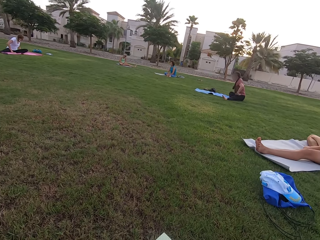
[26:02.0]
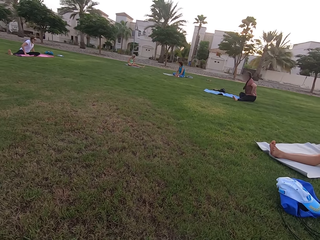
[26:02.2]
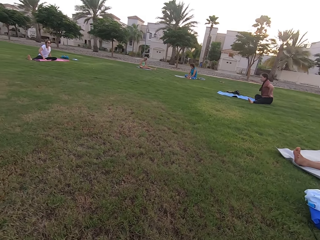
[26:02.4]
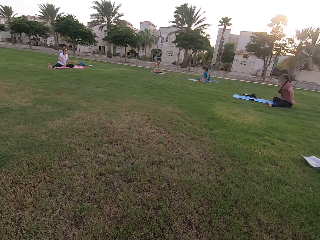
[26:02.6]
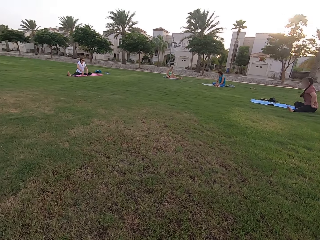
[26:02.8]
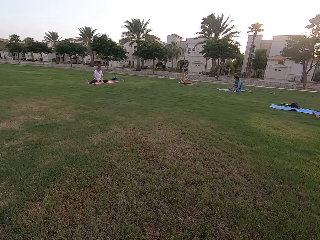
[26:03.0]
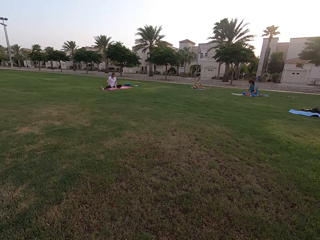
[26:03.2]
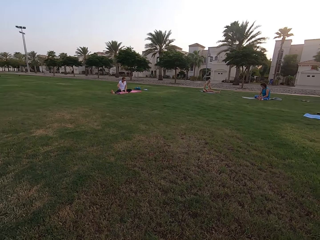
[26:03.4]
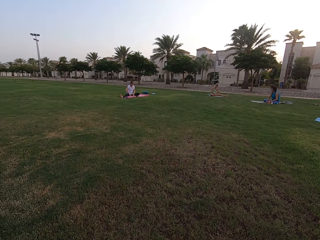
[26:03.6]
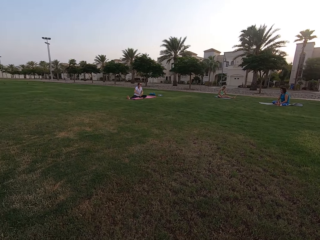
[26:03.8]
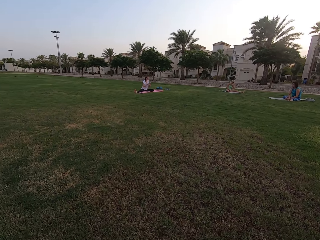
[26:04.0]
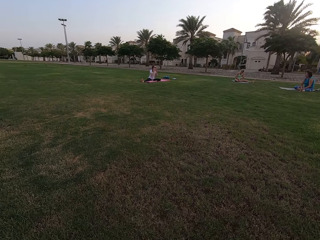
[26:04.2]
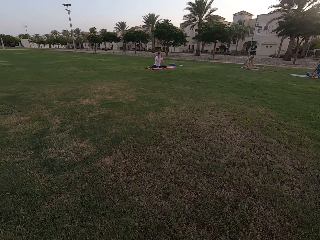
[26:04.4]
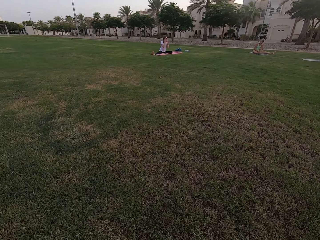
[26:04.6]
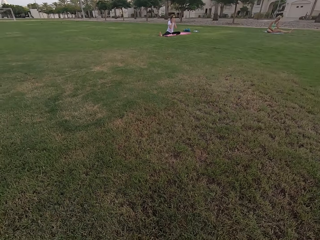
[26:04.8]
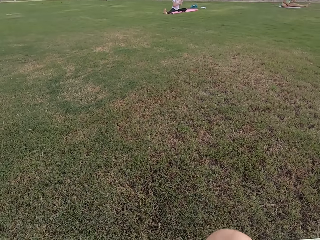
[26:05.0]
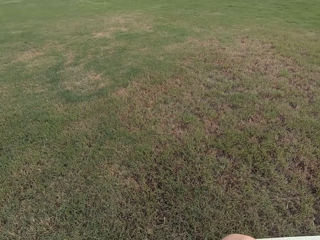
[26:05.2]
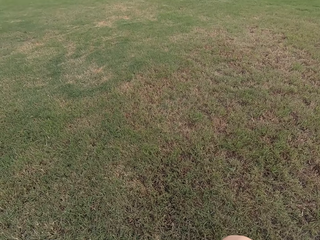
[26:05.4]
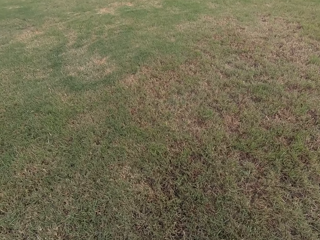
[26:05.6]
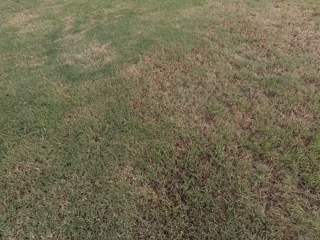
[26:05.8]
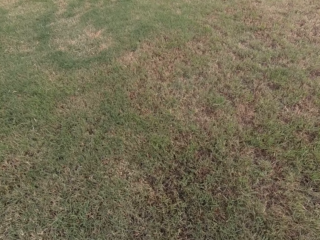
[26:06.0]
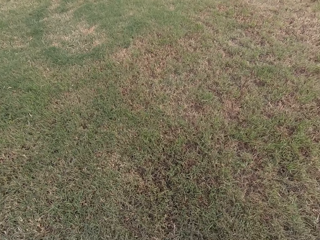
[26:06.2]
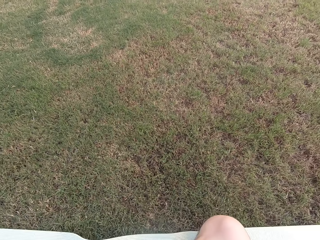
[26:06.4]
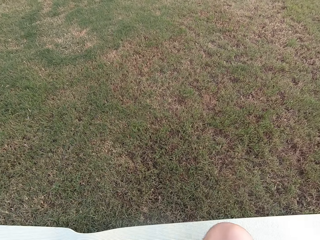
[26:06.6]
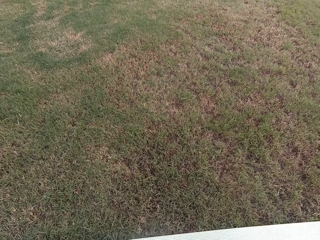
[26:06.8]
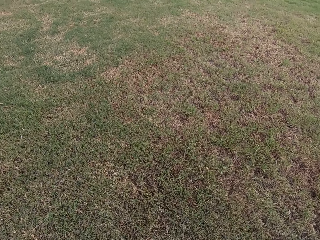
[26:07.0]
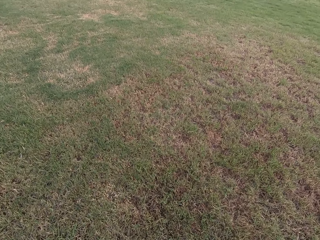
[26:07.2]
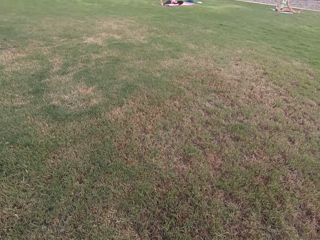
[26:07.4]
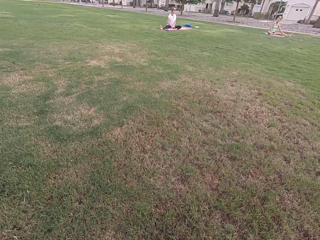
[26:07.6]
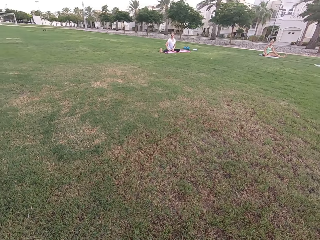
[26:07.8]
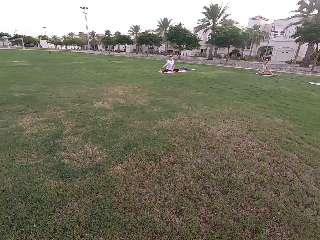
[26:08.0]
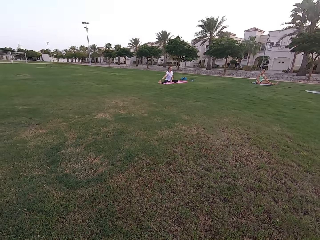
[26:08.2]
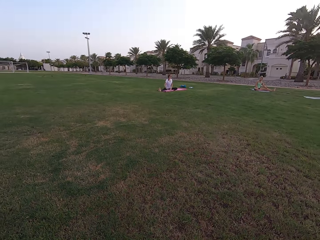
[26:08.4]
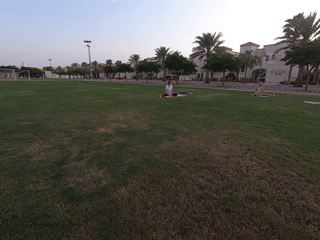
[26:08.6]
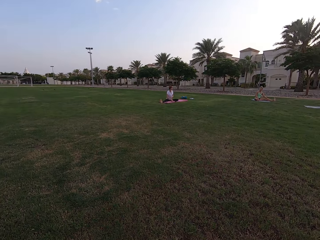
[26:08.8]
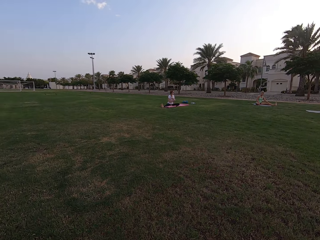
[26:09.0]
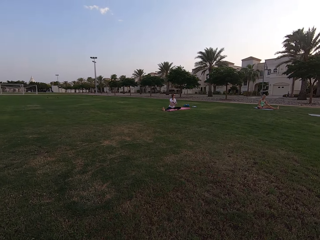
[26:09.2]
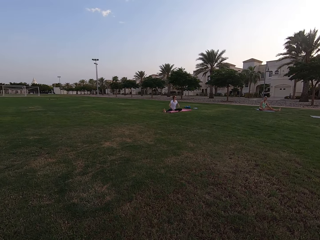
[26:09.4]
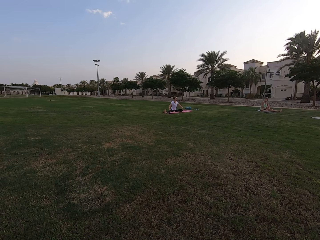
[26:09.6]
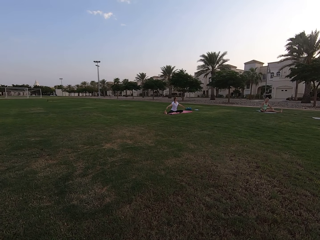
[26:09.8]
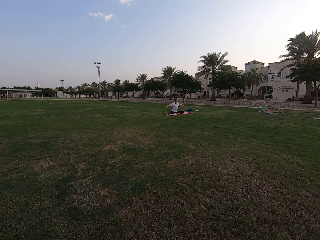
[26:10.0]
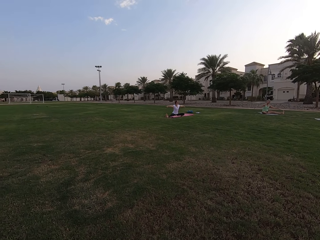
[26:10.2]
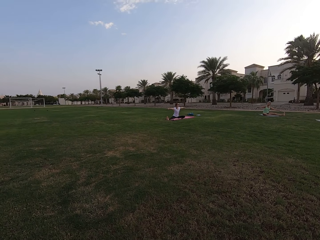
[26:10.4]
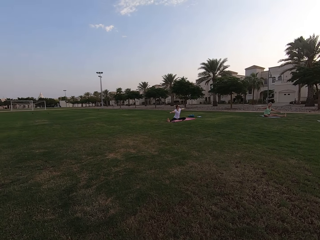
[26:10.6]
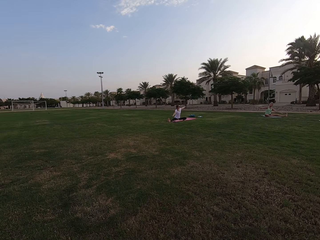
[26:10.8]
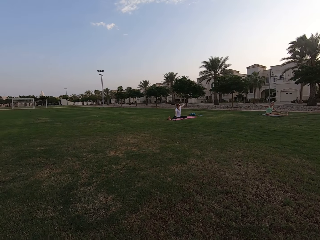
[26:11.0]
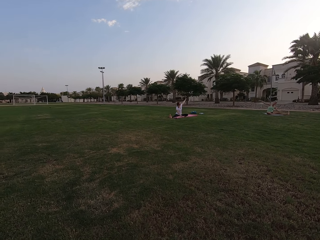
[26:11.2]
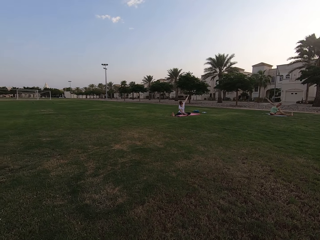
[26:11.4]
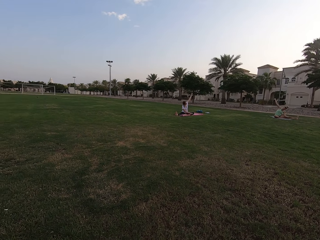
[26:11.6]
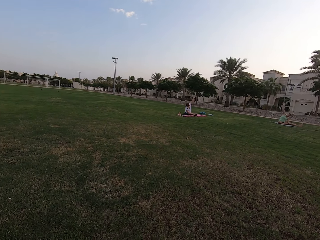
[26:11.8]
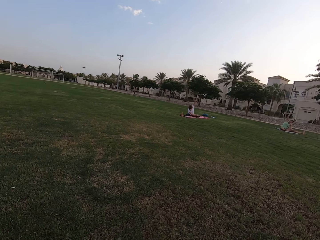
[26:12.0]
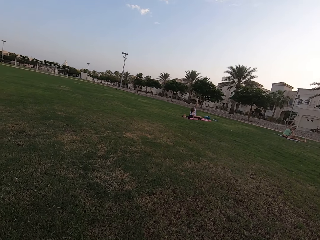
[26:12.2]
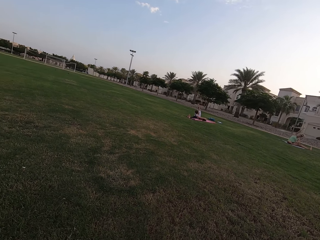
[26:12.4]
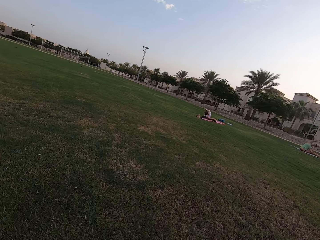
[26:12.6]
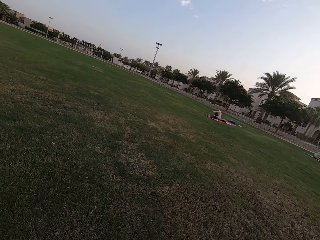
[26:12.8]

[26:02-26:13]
The camera wearer looks around the field. Five people stretch their hands.

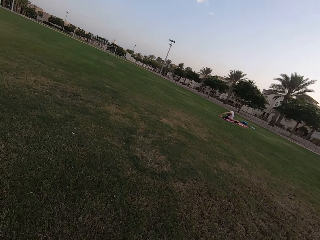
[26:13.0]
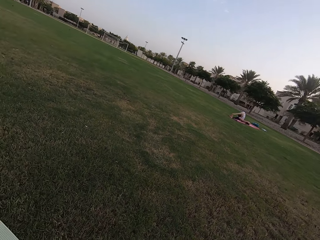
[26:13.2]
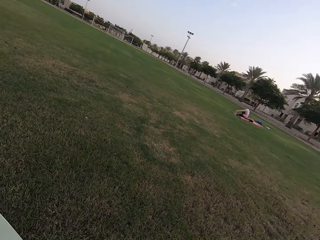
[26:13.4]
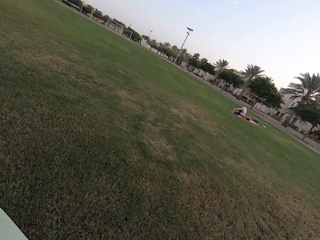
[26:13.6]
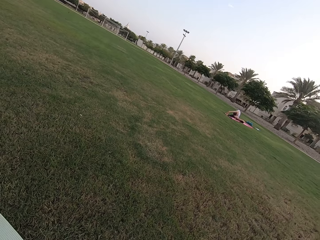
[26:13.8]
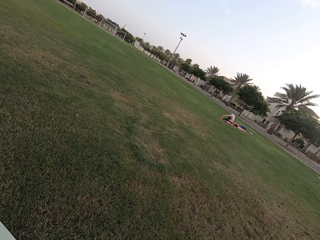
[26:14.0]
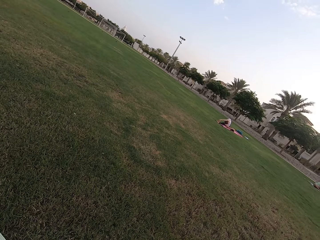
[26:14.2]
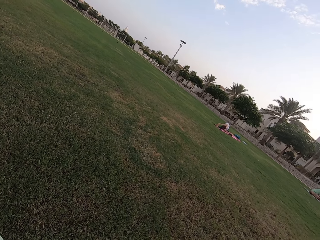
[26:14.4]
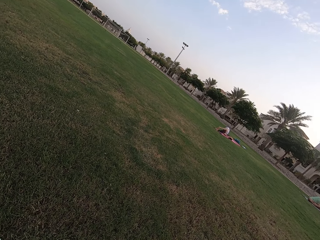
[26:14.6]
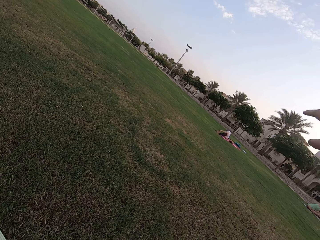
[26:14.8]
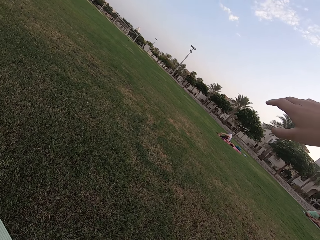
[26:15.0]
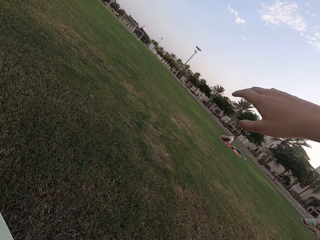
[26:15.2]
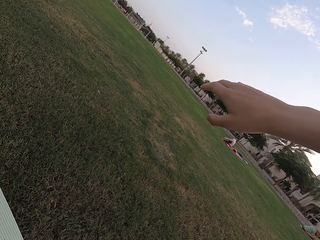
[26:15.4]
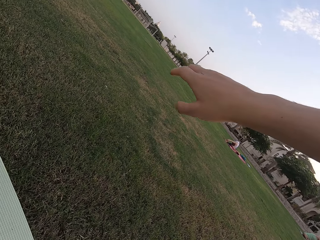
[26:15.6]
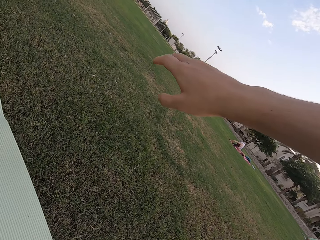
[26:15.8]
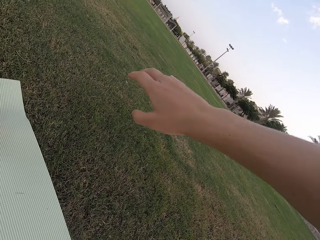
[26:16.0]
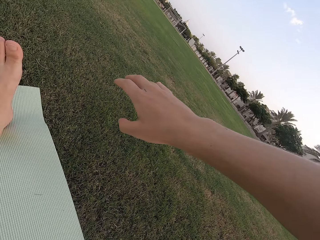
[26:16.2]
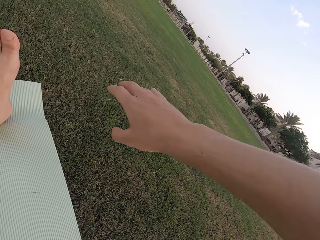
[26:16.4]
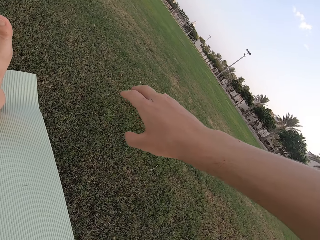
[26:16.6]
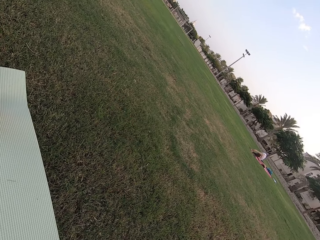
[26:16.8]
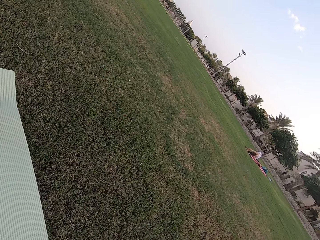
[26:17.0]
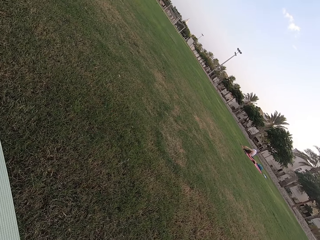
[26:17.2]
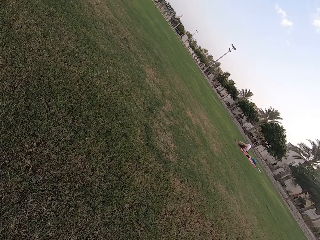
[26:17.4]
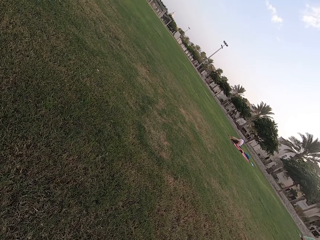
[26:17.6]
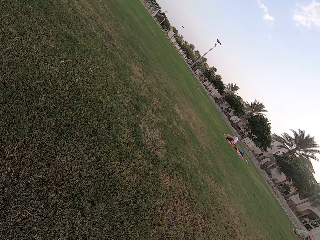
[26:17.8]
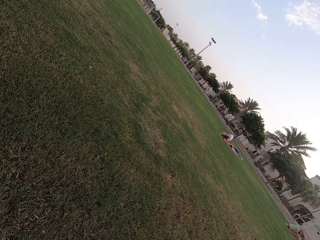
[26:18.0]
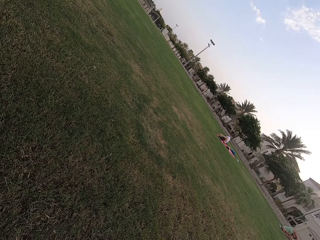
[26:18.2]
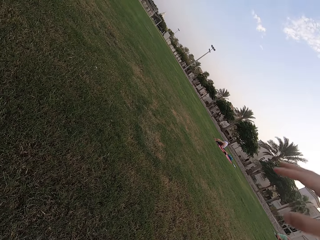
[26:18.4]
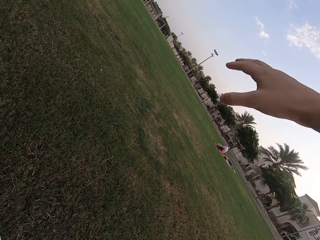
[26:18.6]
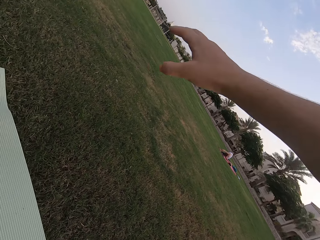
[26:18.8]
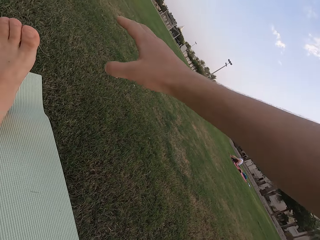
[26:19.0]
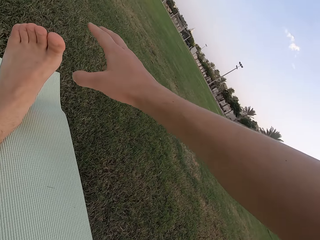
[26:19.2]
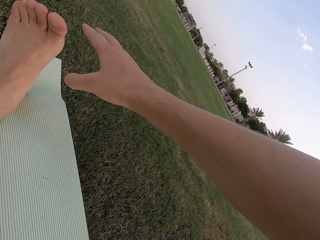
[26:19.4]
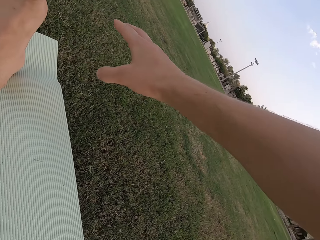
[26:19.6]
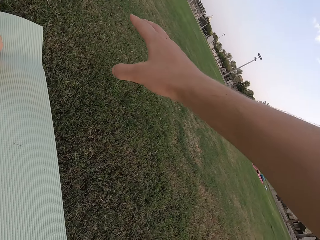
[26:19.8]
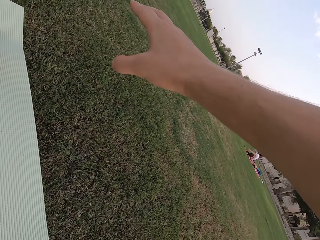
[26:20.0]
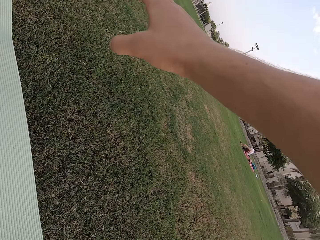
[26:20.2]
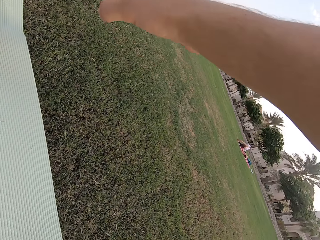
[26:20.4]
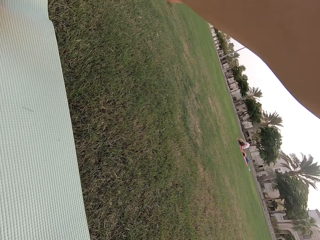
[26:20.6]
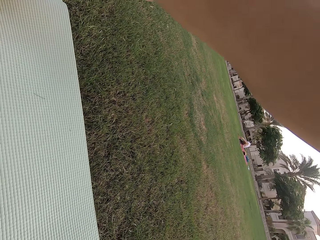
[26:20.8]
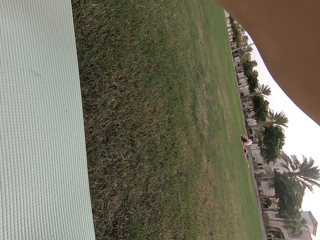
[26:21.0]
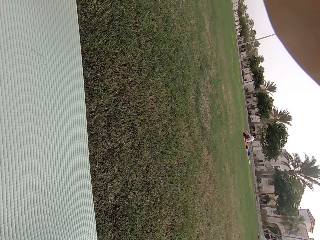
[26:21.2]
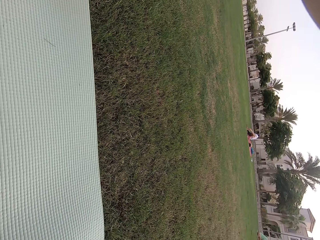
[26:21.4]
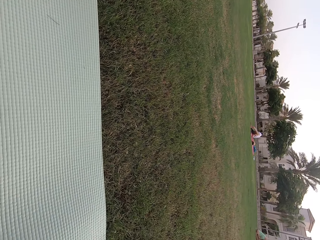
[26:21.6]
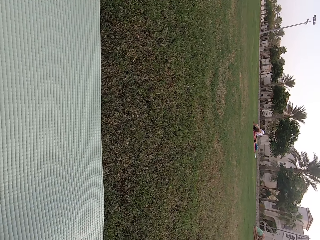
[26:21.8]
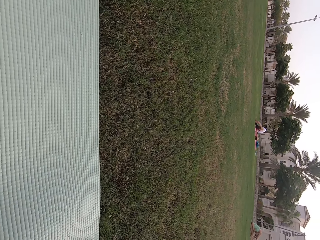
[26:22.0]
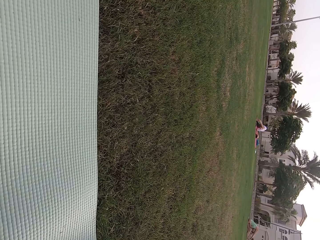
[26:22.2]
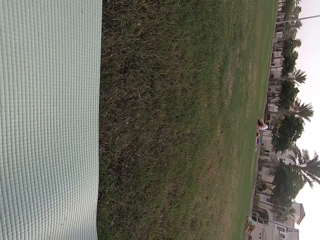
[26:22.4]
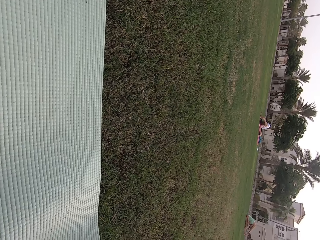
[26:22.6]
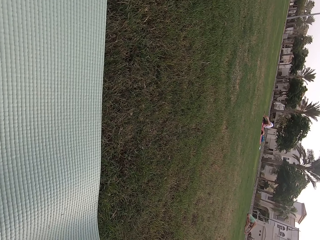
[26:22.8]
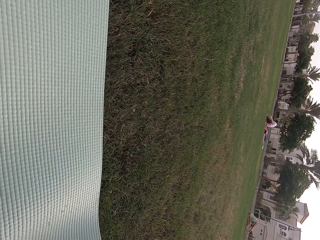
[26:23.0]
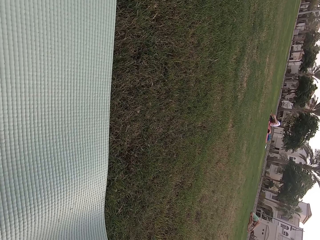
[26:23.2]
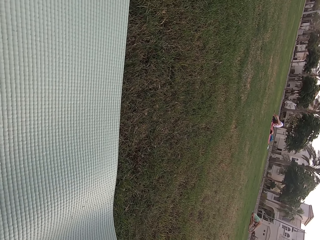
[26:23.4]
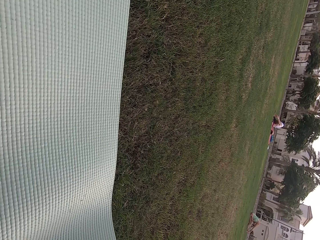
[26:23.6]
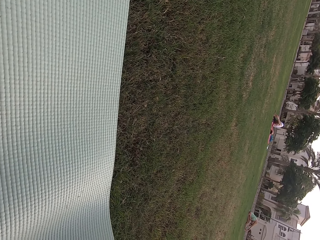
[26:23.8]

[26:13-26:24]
The camera wearer stretches his right arm. He and five persons stretch their hands. He stretches his right arm again.
